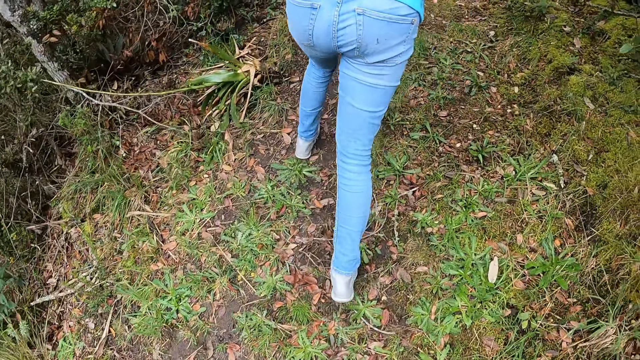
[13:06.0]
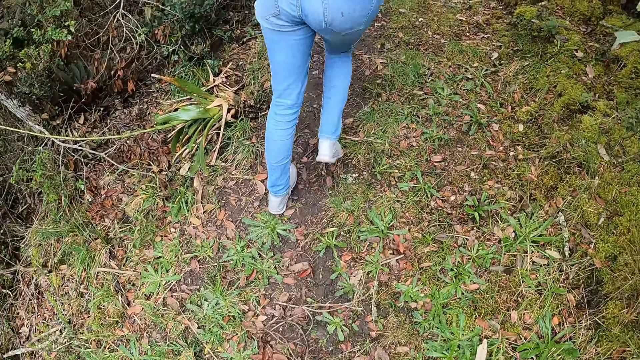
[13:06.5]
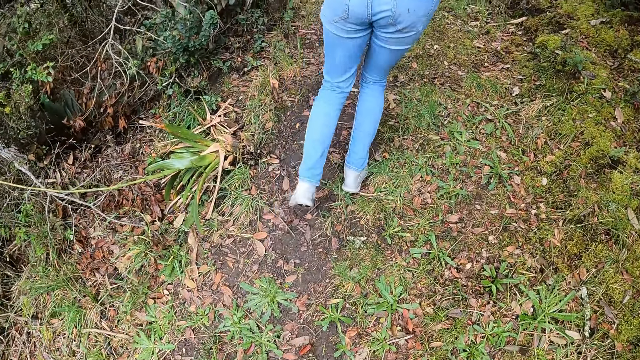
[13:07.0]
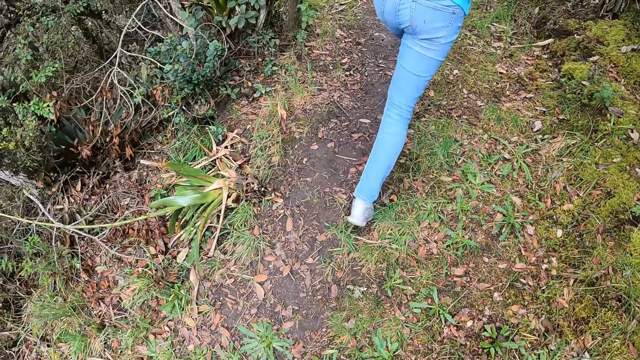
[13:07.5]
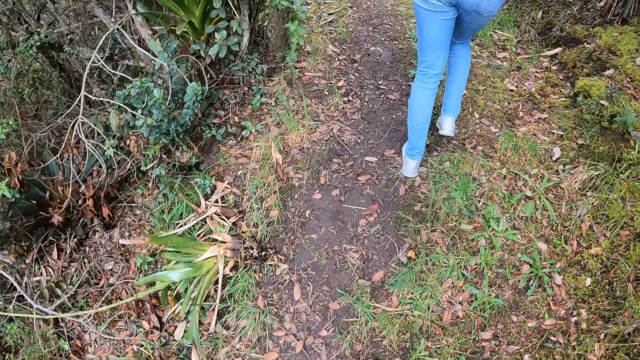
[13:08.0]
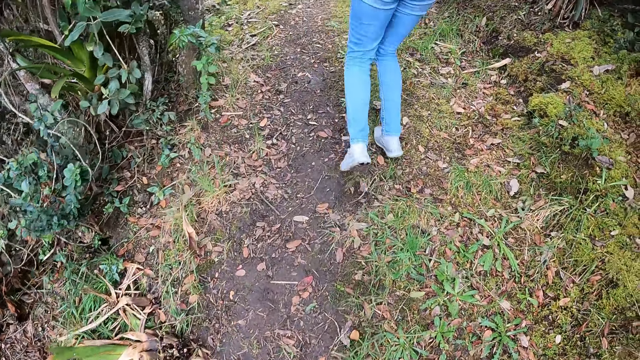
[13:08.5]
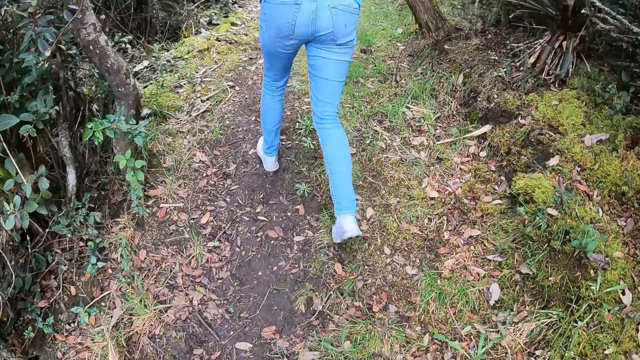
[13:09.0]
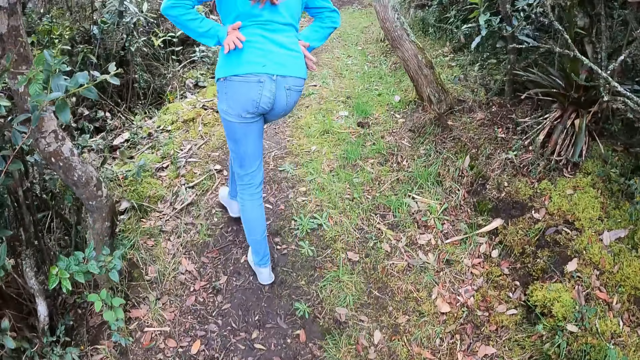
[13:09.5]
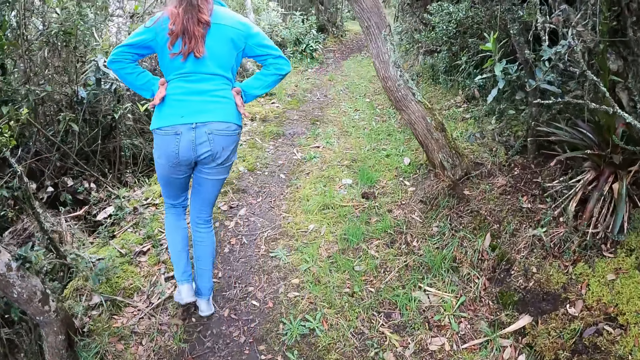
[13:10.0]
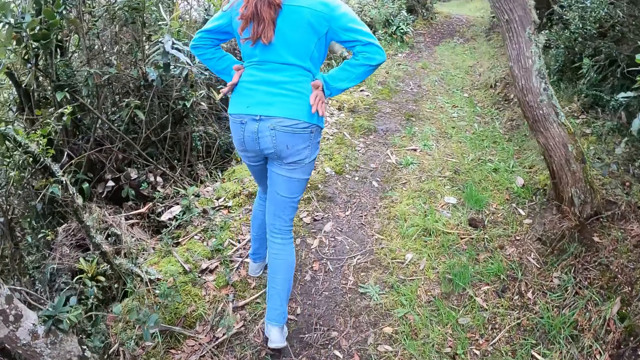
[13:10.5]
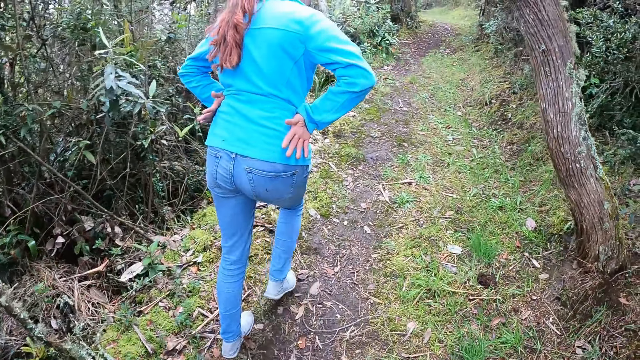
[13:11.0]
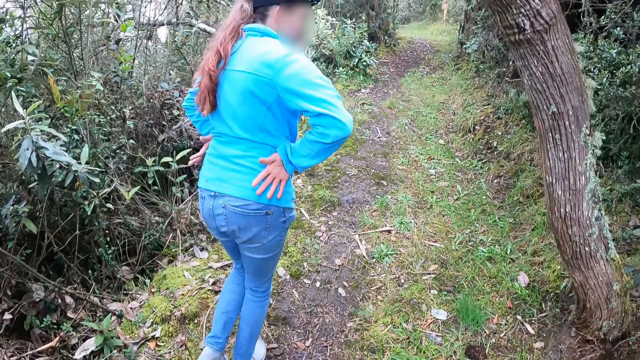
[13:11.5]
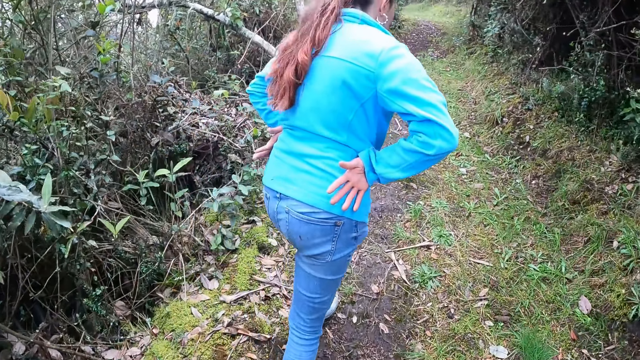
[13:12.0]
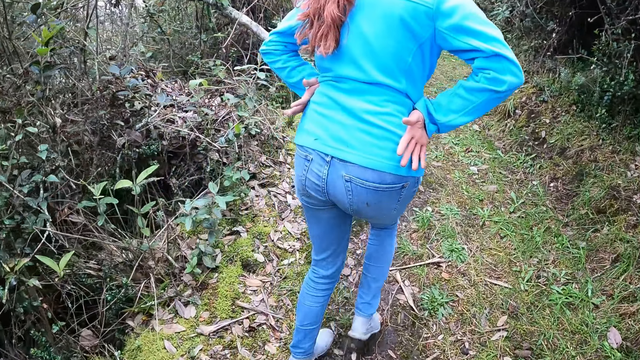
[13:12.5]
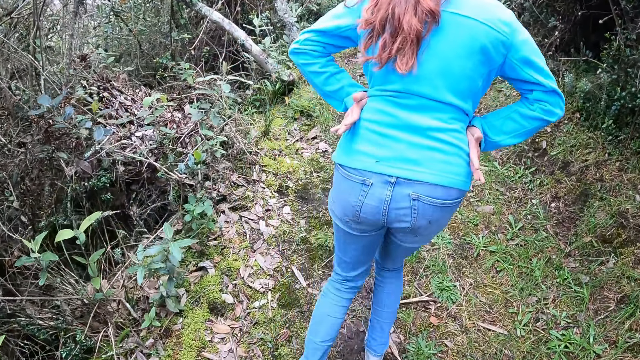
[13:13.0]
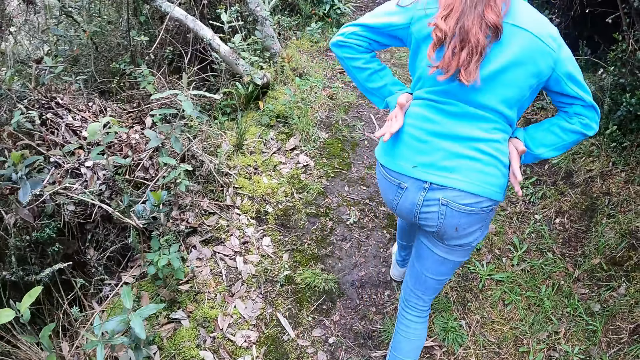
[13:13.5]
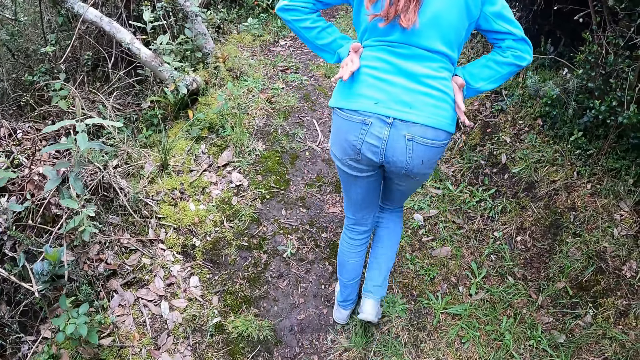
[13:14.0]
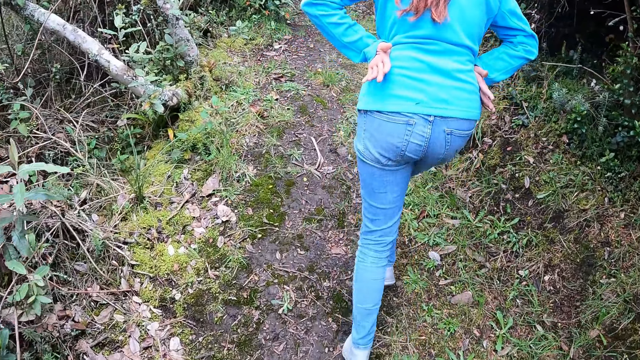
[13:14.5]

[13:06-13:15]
The camera wearer walks uphill.

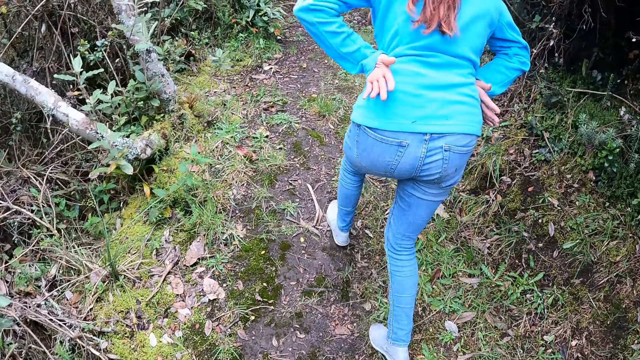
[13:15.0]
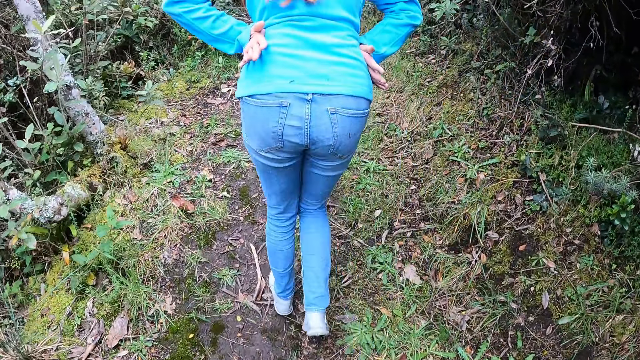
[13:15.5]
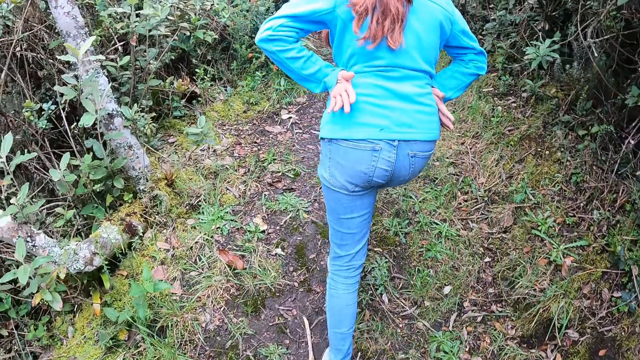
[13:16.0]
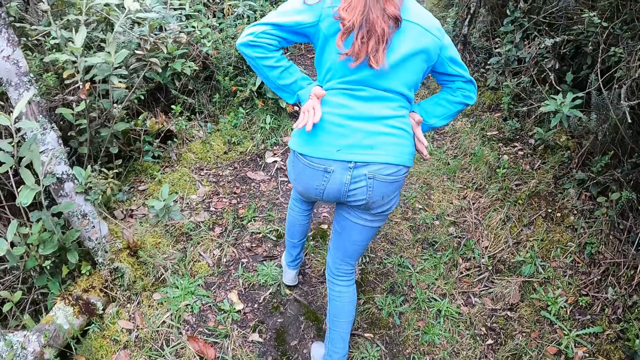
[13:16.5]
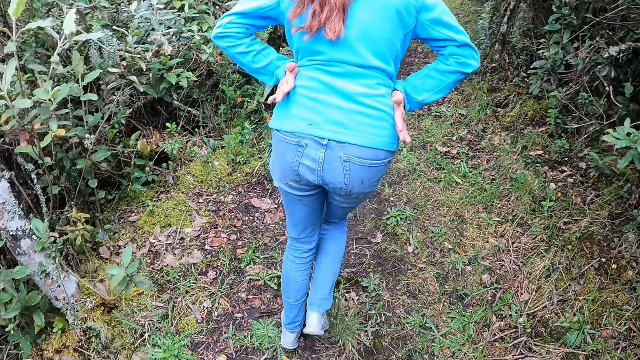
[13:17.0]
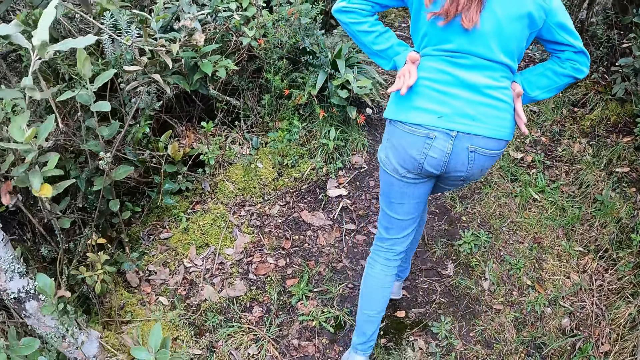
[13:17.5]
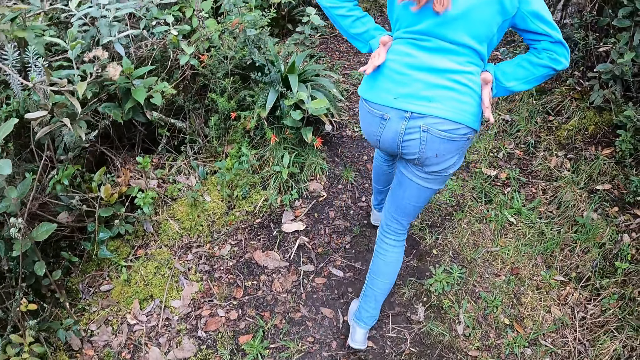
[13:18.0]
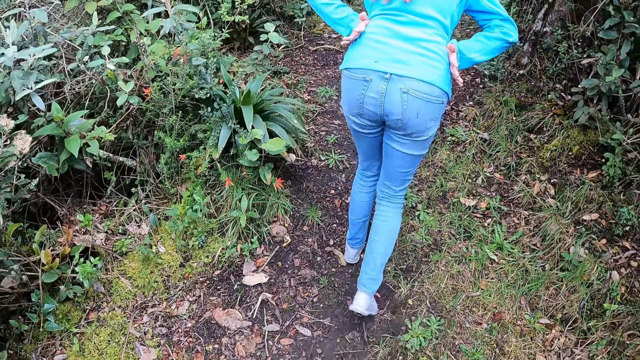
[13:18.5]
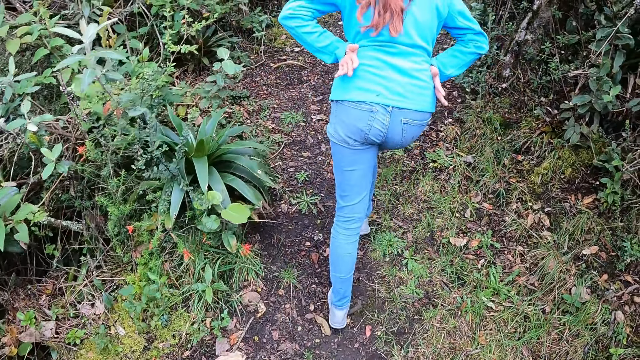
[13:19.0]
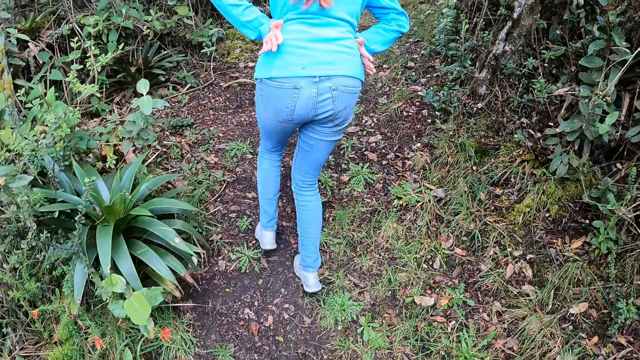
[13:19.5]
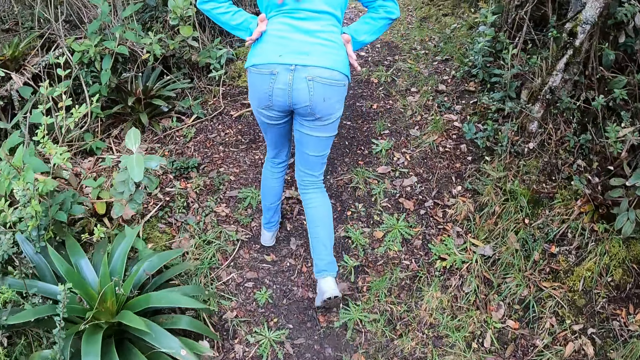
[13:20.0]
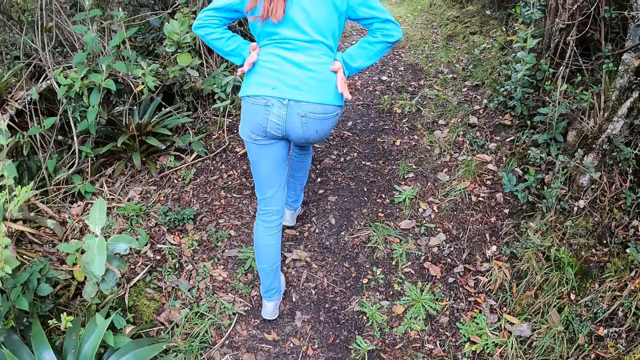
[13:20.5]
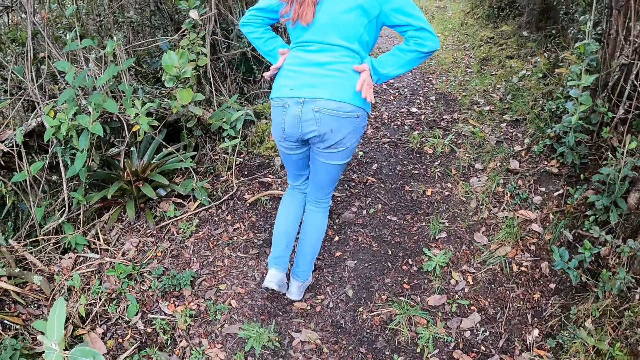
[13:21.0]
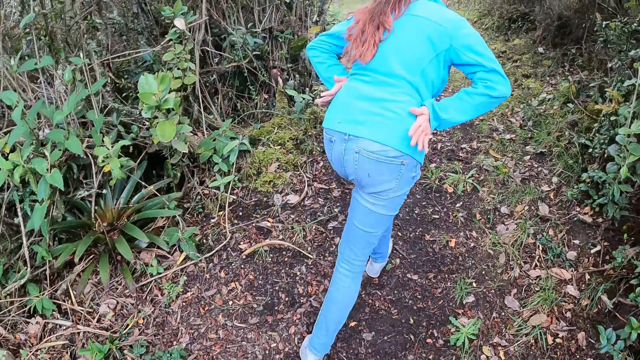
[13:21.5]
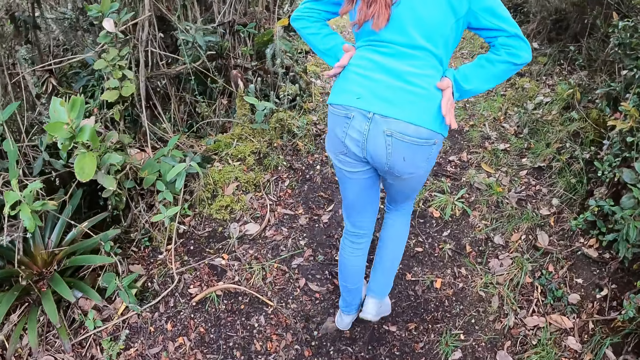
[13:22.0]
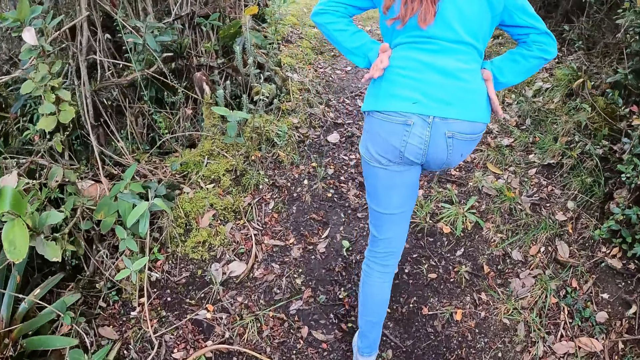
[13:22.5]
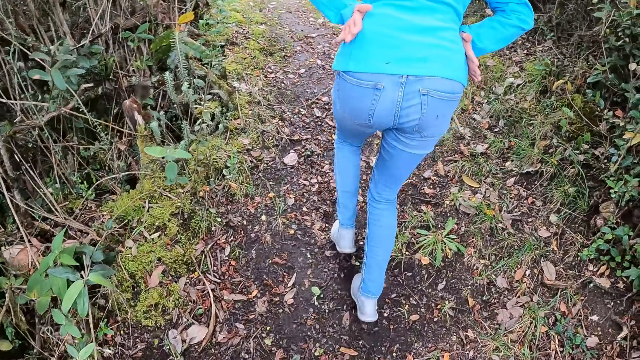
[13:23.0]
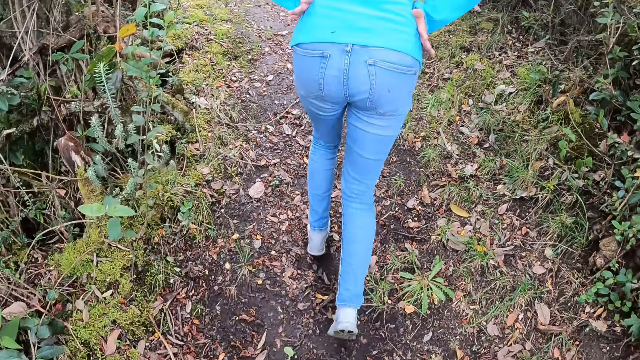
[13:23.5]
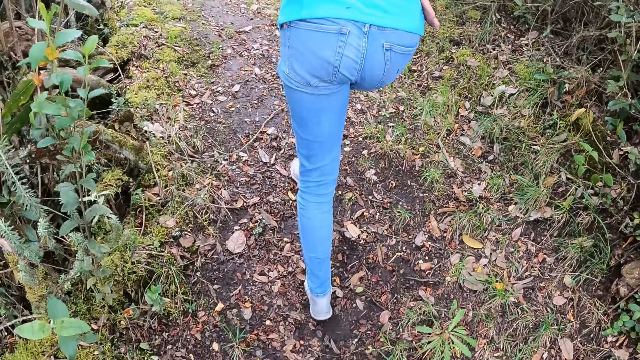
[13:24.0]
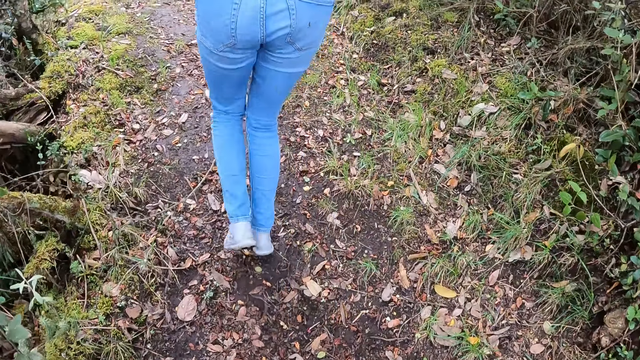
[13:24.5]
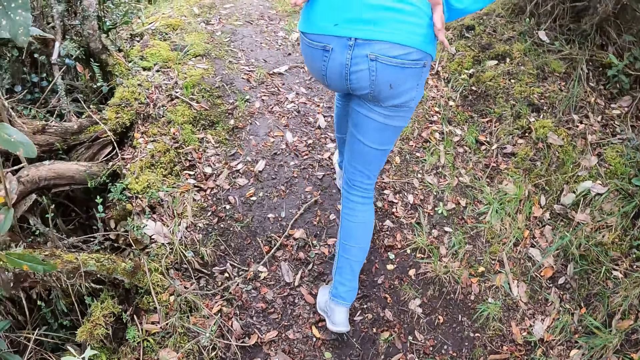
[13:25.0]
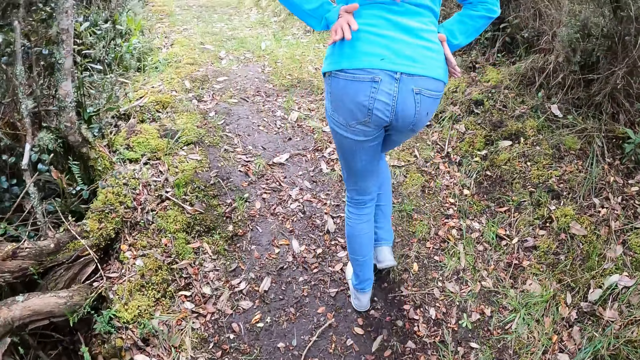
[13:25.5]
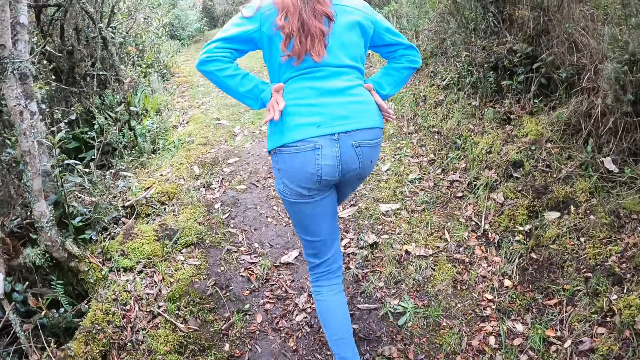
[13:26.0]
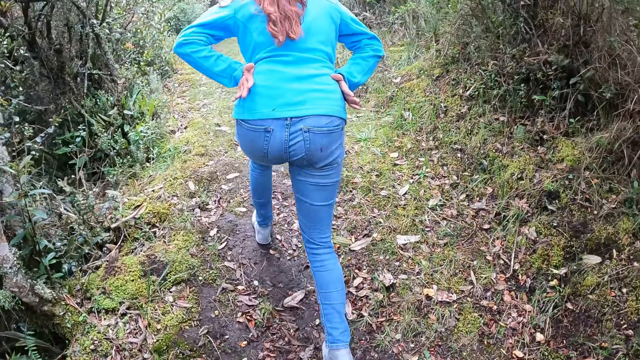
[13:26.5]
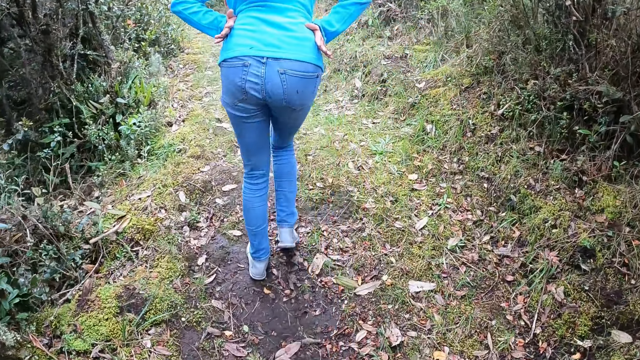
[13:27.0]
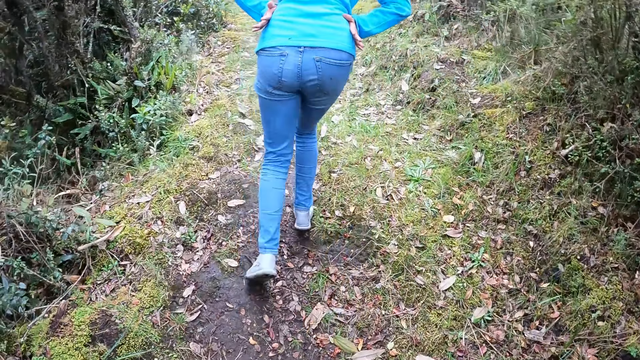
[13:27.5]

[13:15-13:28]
A woman walks uphill.
